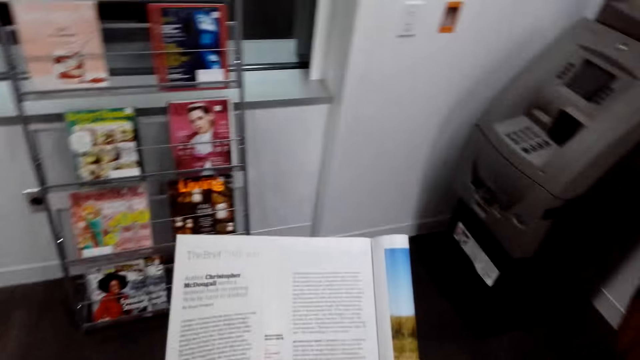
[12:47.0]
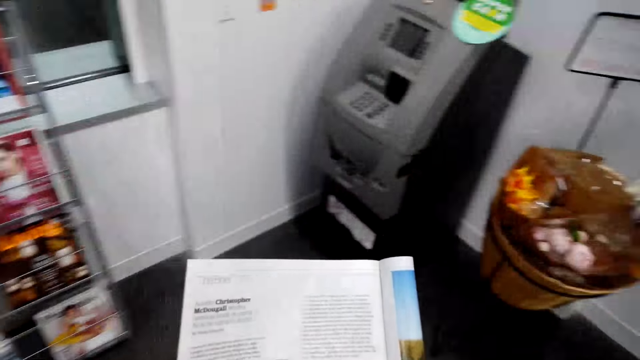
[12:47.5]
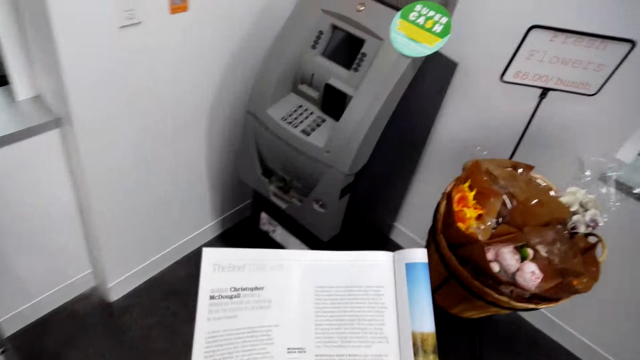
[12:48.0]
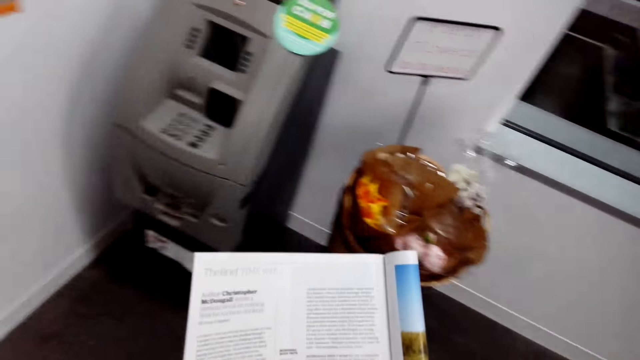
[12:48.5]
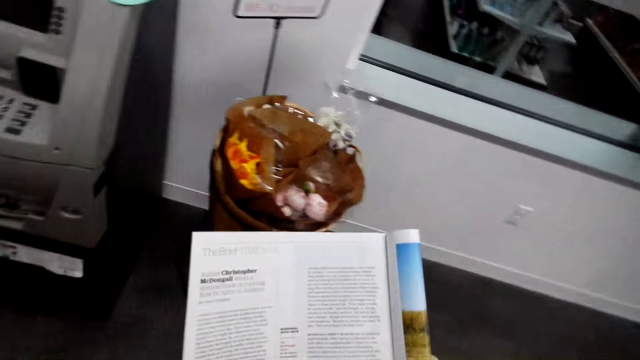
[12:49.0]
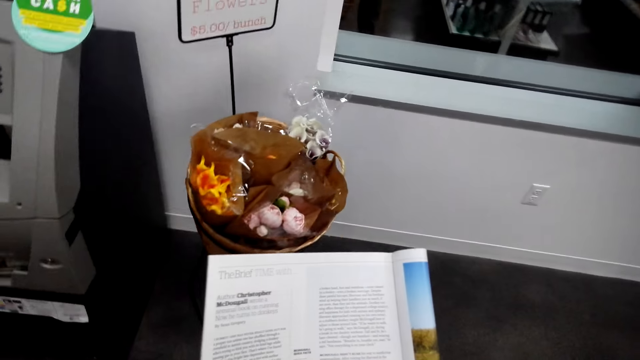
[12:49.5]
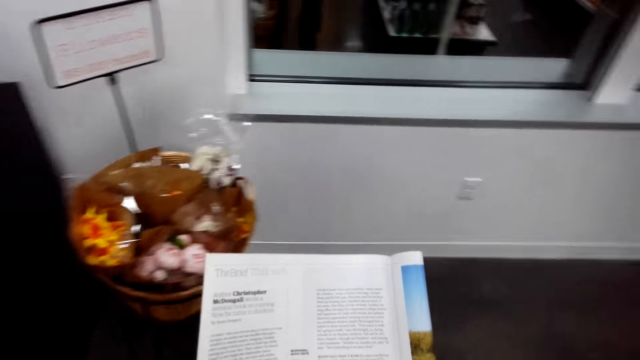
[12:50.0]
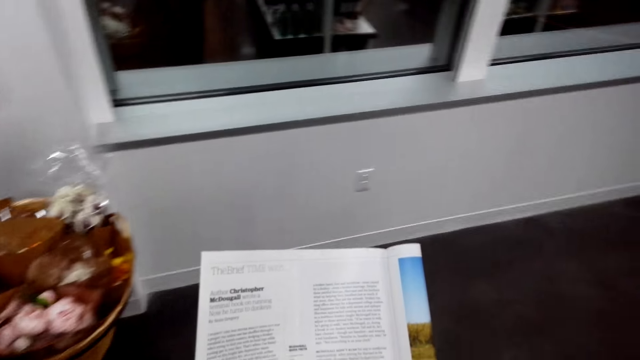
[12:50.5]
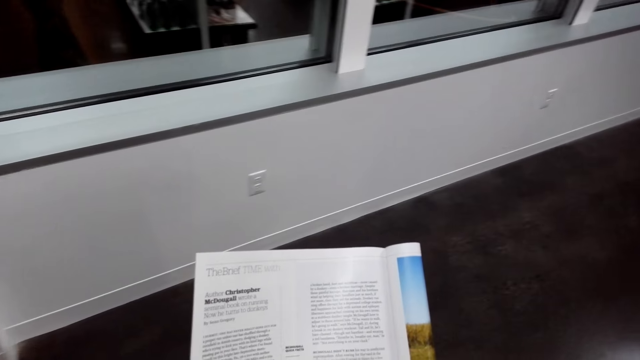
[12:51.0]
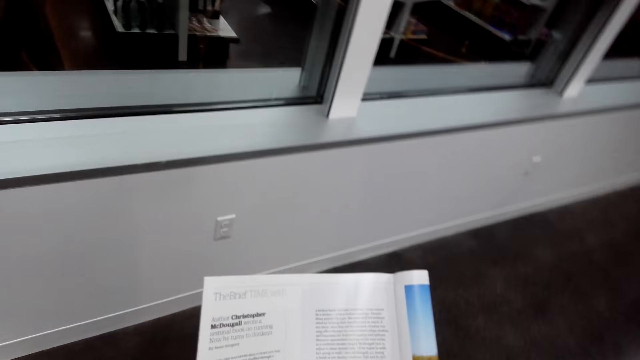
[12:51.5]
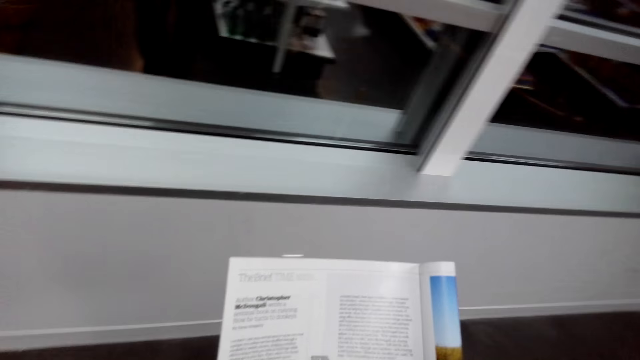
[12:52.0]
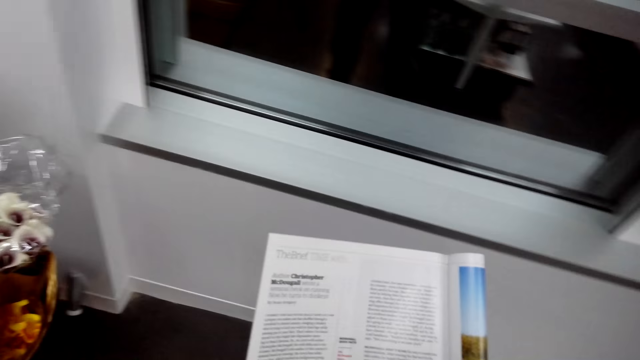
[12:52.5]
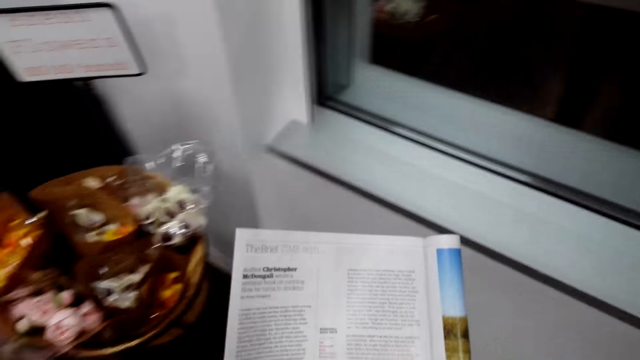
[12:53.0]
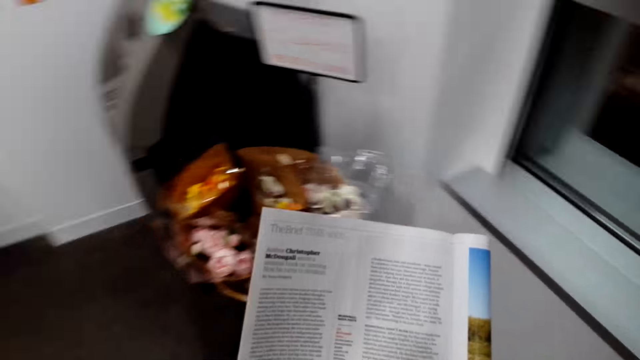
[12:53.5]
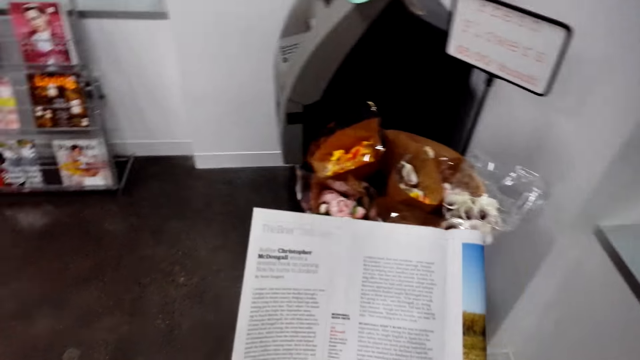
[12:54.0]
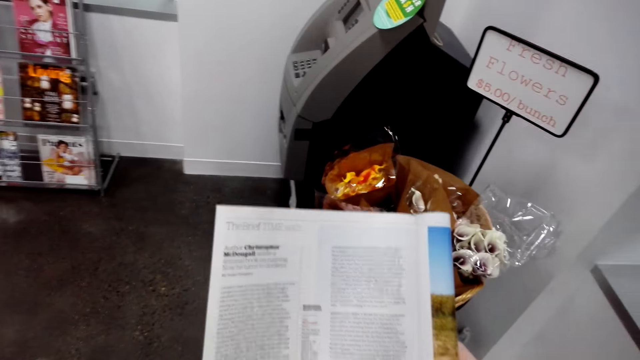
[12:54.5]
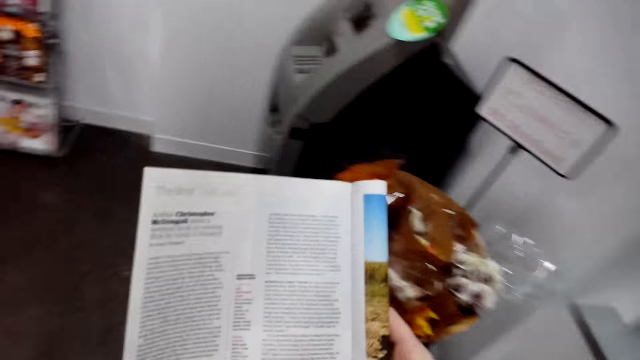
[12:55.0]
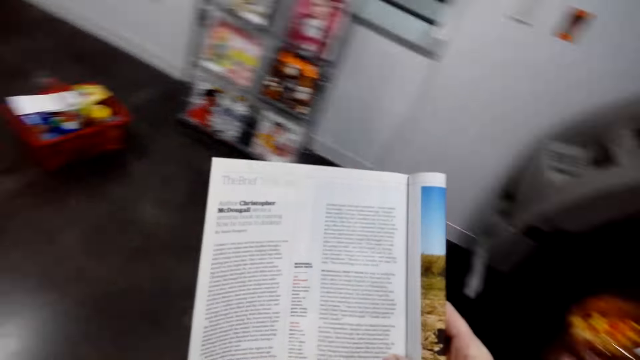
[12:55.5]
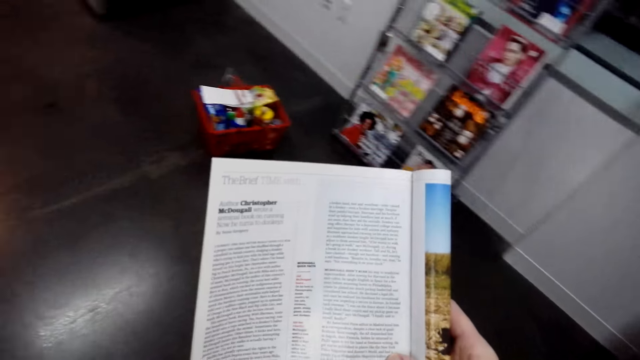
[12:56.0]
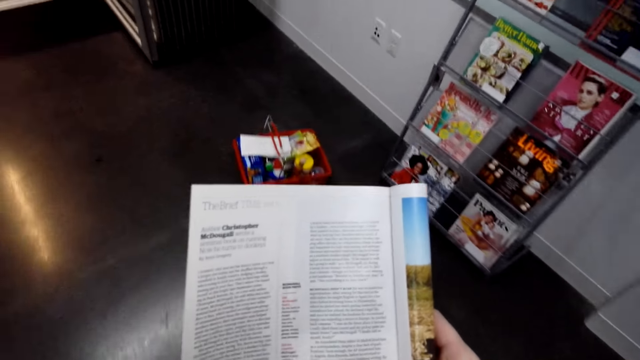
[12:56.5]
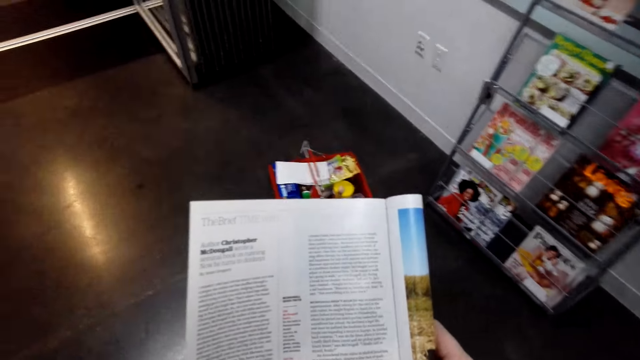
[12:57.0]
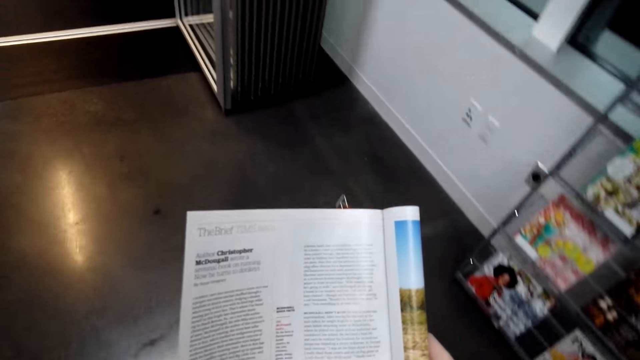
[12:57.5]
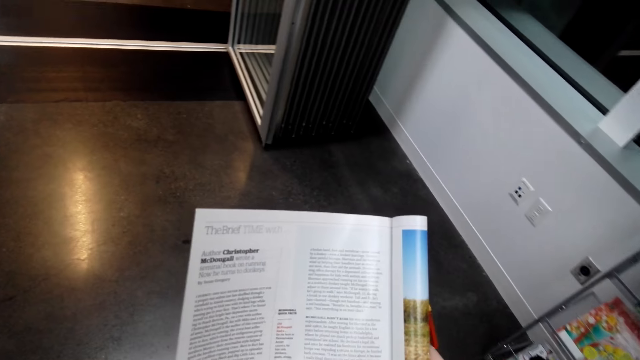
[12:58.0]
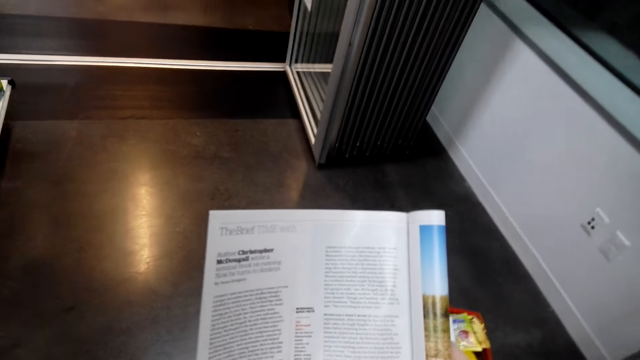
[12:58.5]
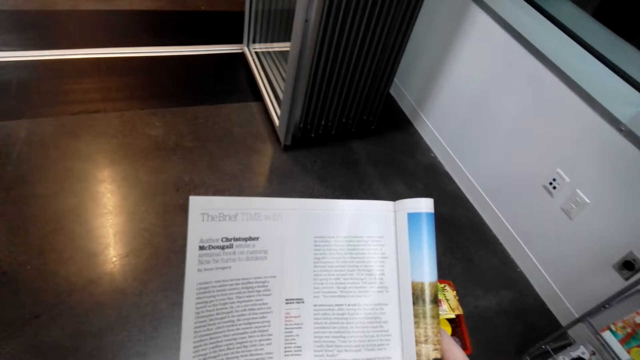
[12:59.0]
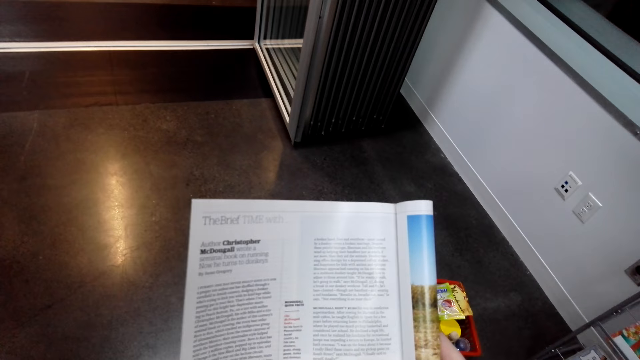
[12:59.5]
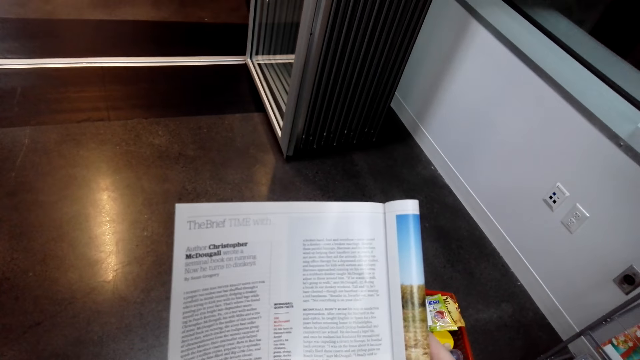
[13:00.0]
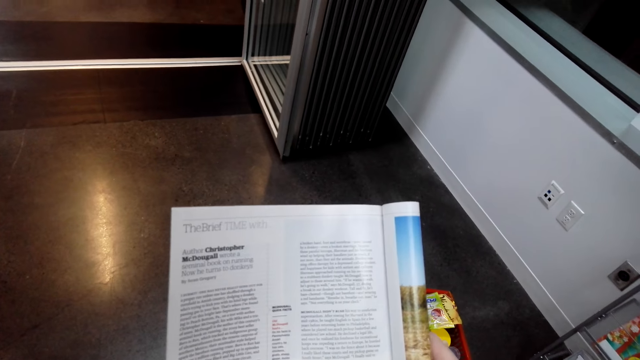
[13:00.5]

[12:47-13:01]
The camera wearer walks around the shop. They read a magazine. They walk around the shop. They read the magazine.

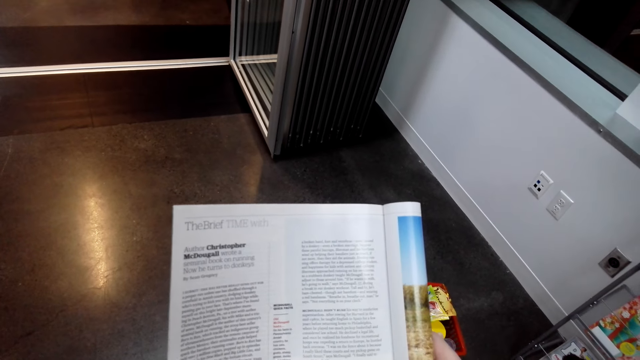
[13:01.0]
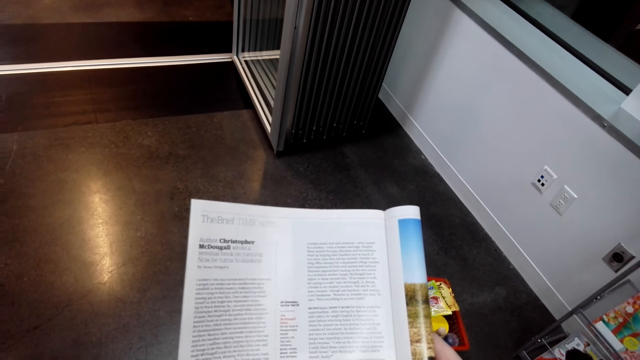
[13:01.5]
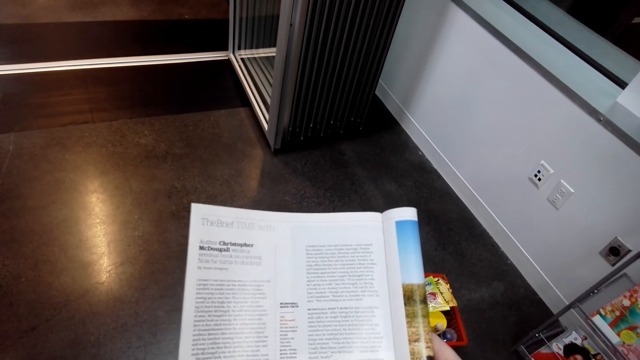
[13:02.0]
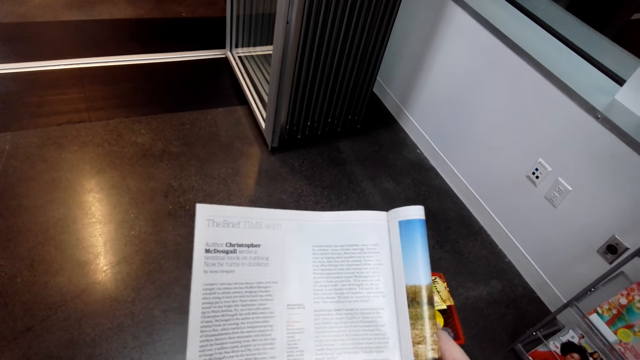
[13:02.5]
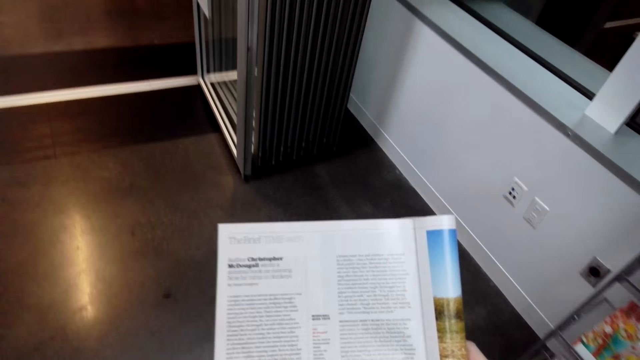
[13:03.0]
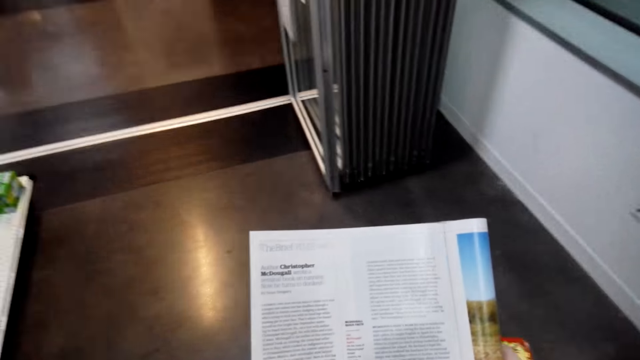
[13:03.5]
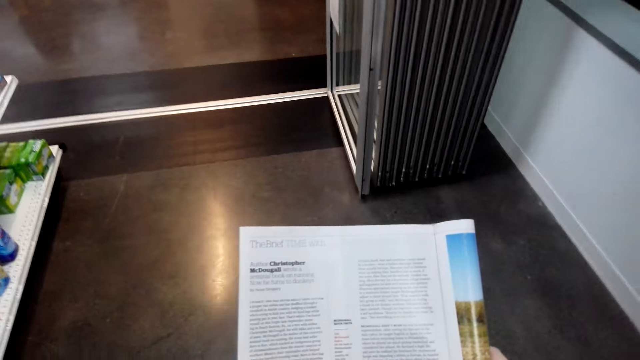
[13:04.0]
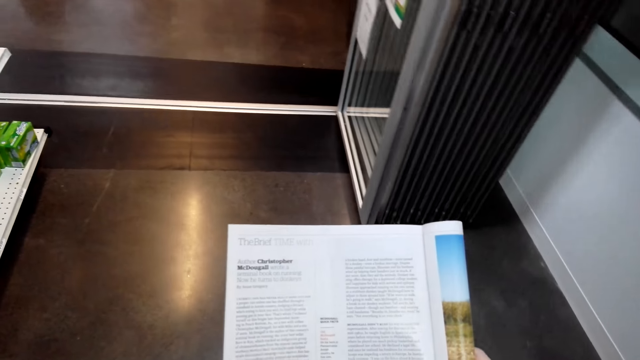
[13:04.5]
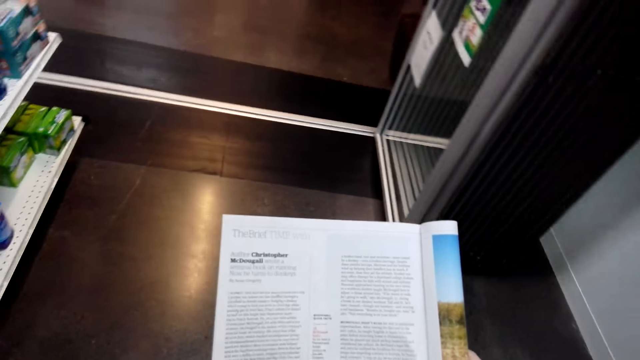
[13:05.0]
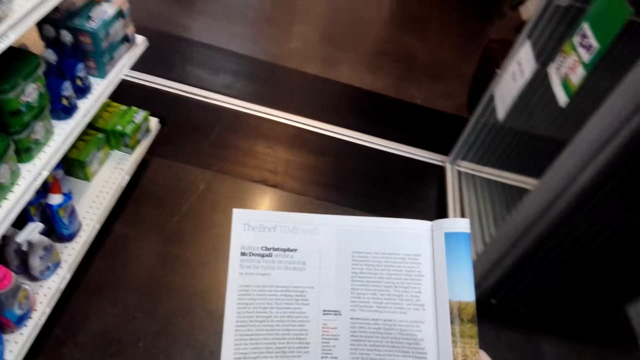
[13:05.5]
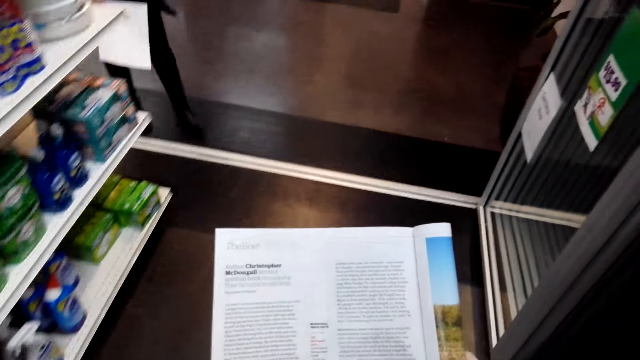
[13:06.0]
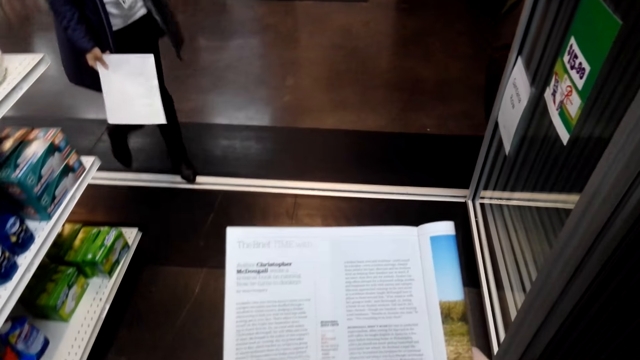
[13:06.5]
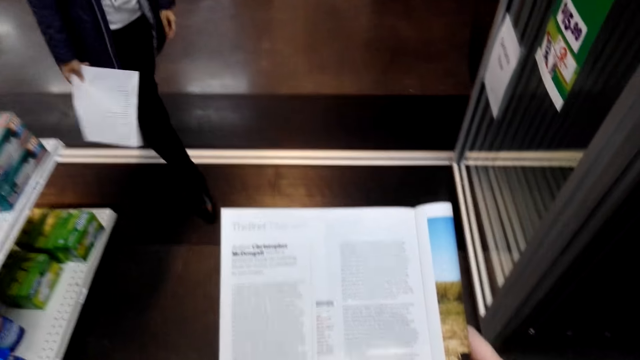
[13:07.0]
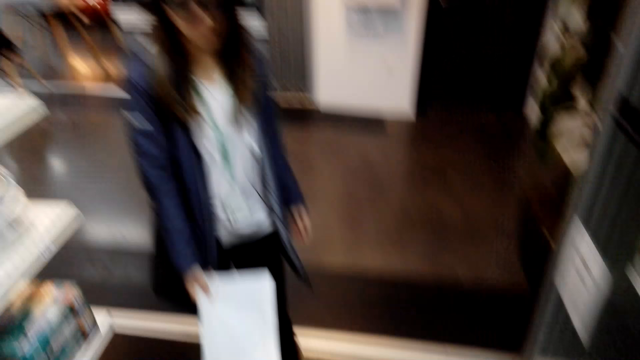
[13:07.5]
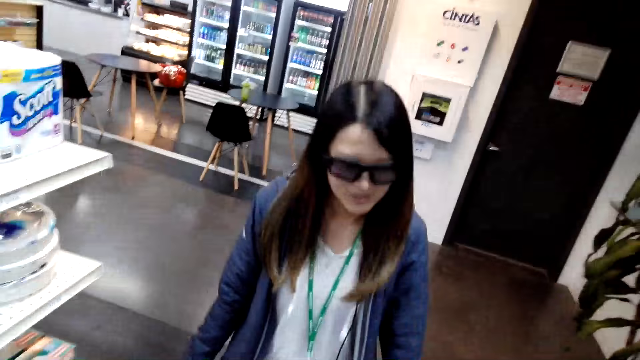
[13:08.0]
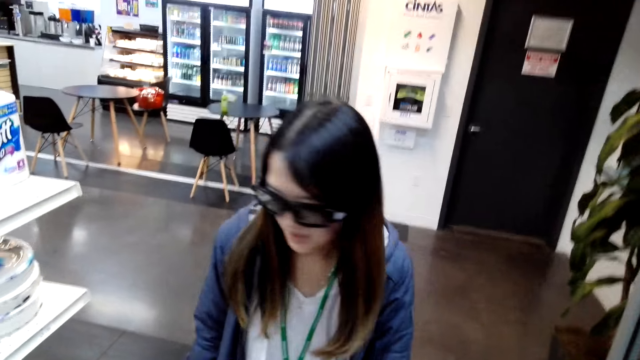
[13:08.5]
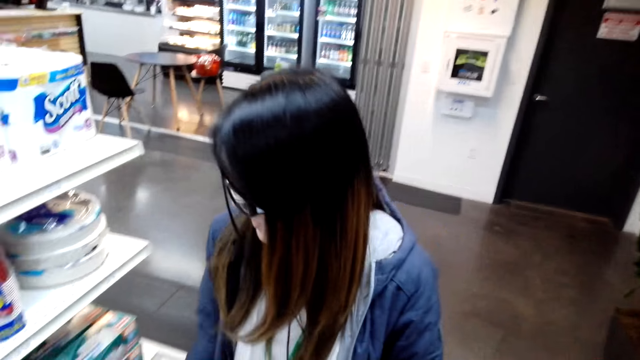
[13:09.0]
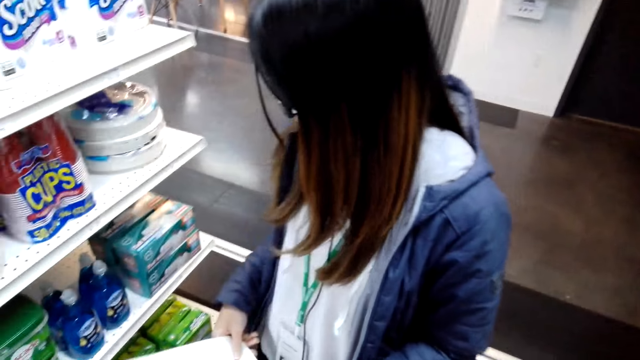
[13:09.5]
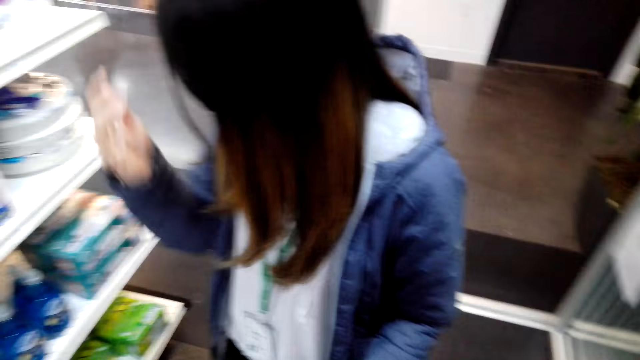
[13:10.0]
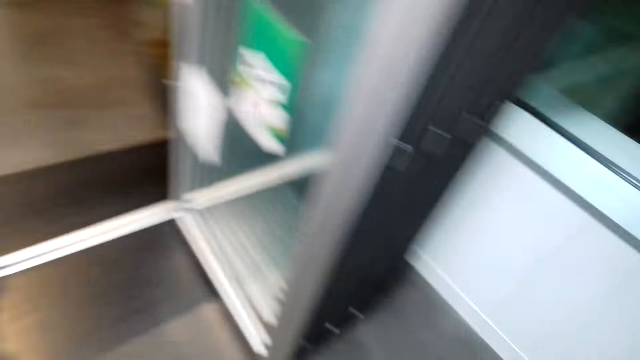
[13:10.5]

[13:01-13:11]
The camera wearer walks around the shop. A woman walks in the shop. The woman walks towards the camera wearer. The camera wearer converses with the woman.
